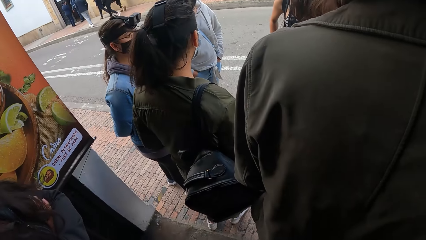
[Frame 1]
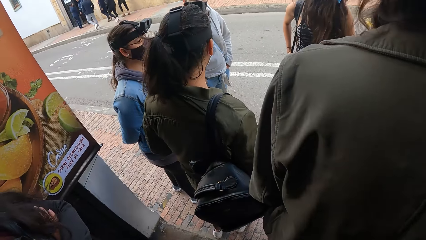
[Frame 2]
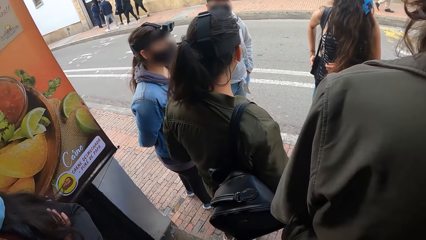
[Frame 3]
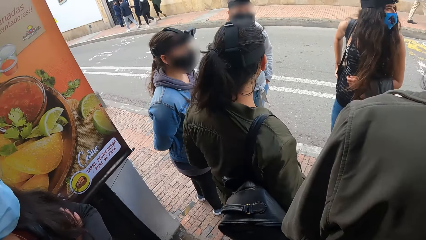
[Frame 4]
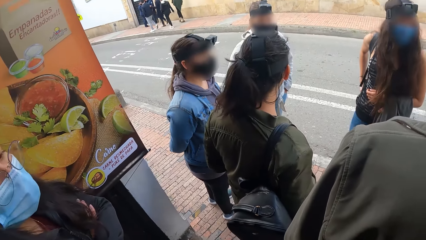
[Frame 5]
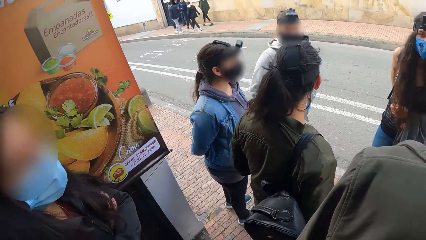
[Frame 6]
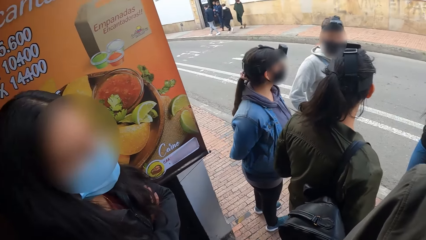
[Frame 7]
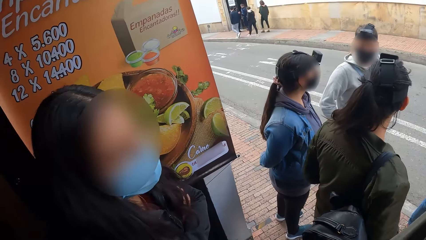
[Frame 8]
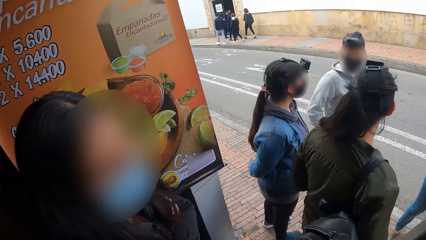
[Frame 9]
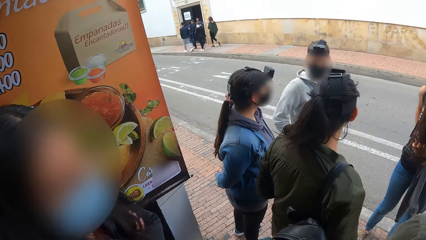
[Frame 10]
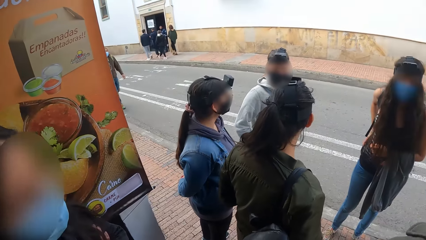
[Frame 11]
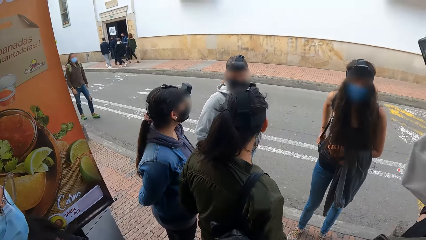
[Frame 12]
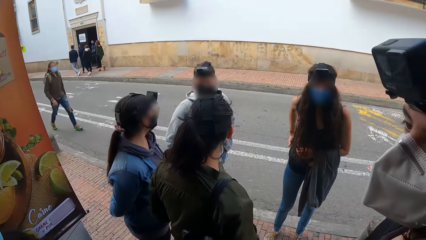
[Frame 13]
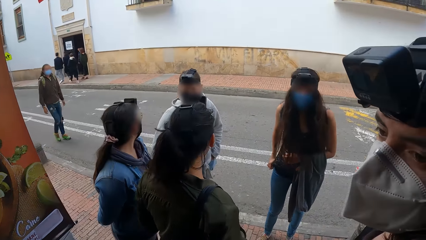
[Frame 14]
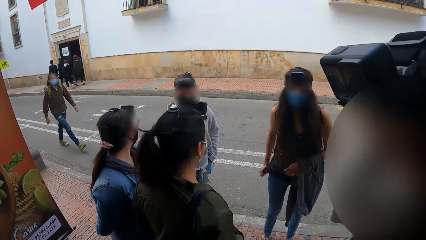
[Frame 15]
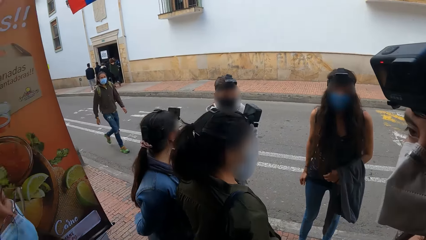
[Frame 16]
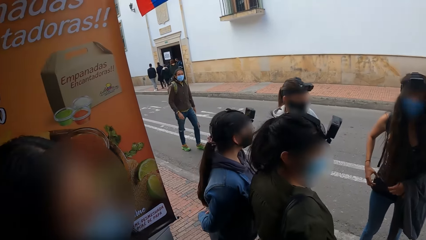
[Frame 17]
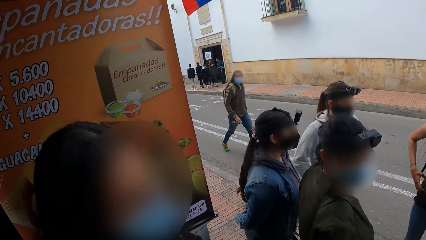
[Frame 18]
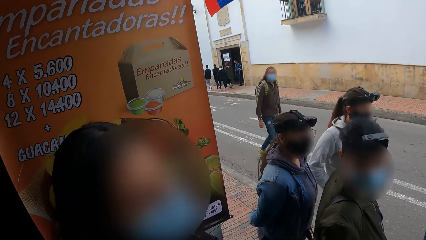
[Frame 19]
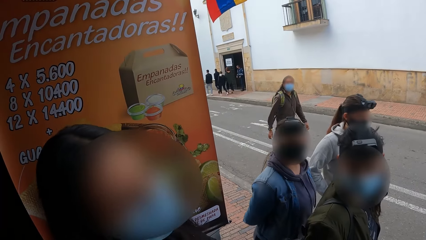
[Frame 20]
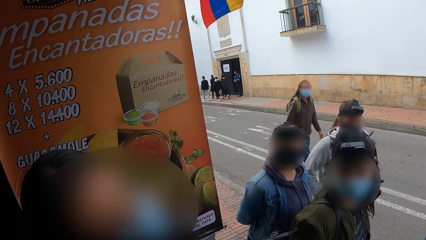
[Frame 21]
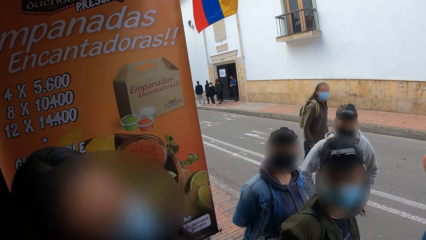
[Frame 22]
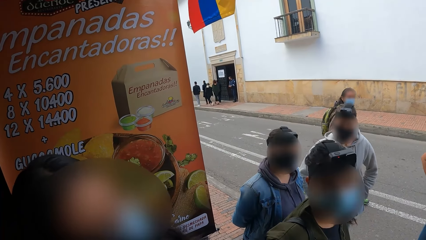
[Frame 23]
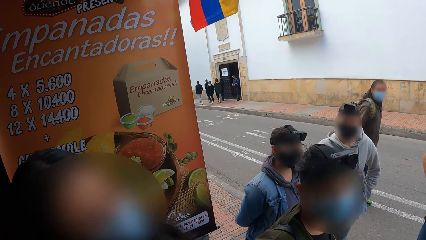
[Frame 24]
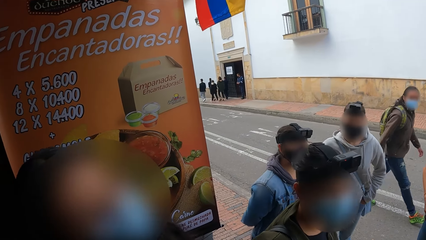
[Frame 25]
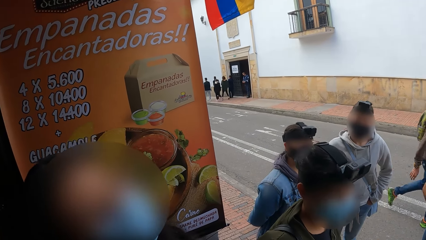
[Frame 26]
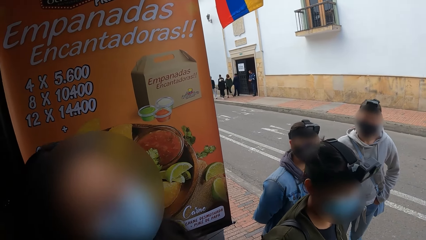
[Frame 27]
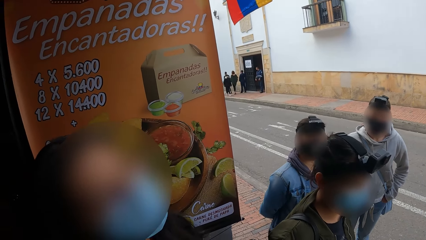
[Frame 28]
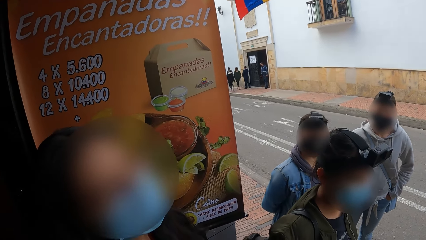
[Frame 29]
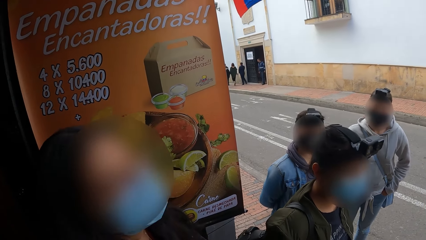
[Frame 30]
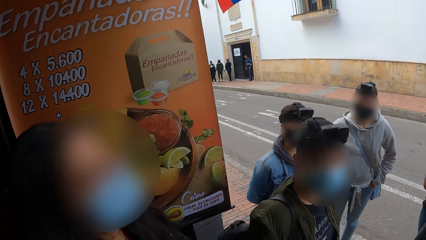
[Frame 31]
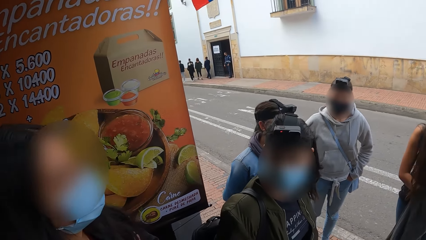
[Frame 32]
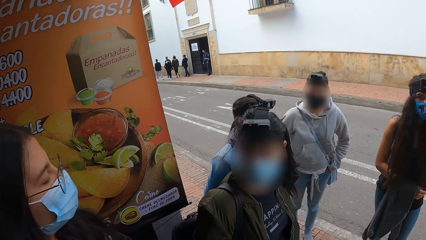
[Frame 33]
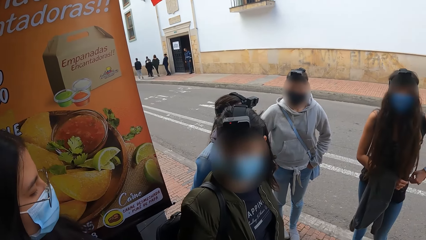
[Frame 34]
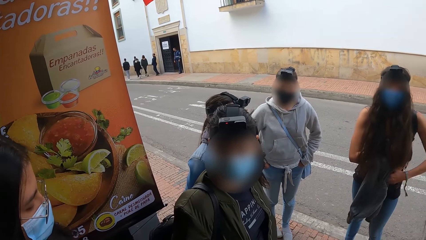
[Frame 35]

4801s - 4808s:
The camera wearer puts the phone in her right hand into her pocket. She looks around.

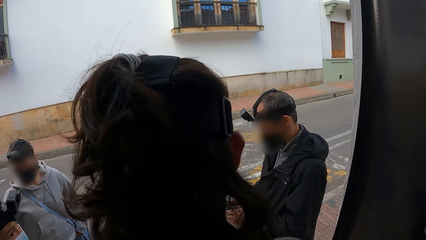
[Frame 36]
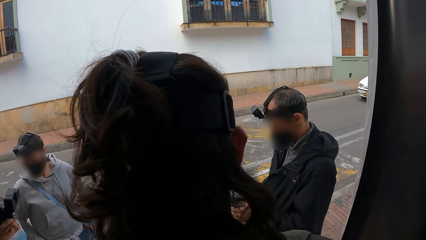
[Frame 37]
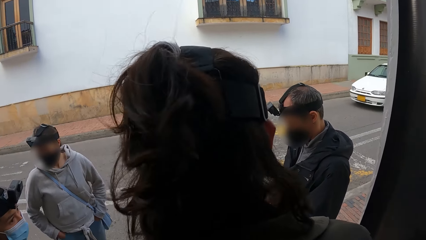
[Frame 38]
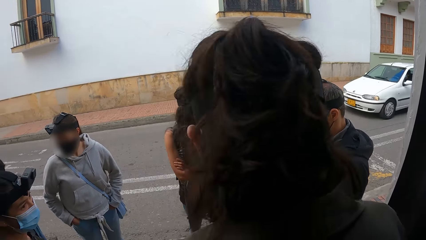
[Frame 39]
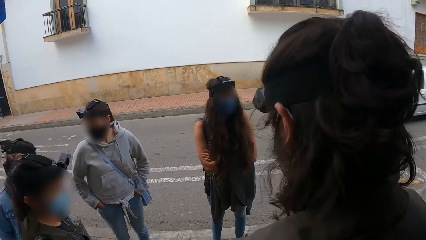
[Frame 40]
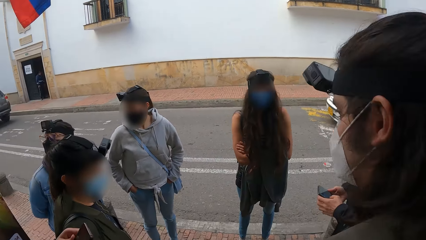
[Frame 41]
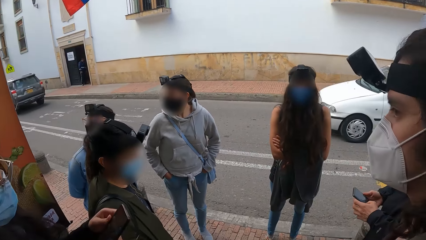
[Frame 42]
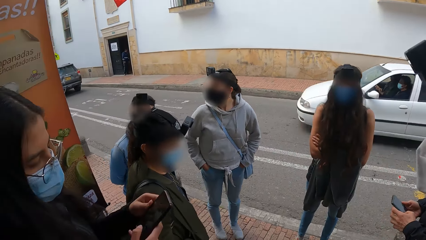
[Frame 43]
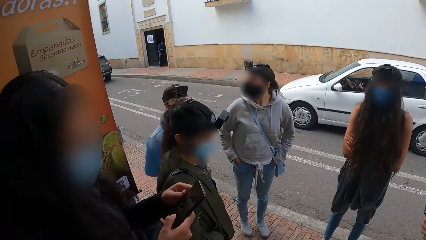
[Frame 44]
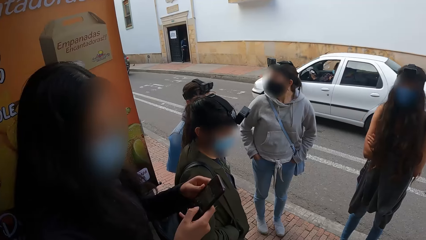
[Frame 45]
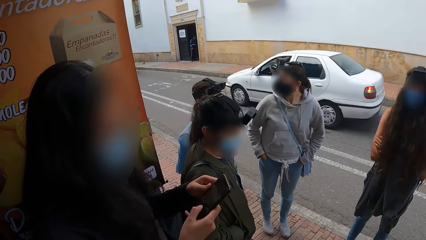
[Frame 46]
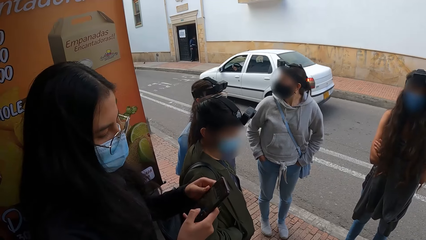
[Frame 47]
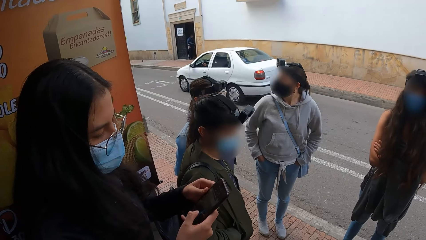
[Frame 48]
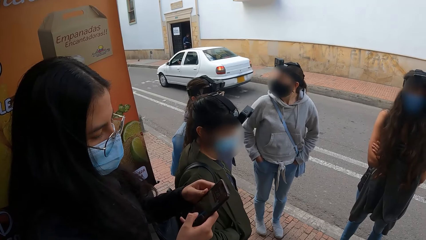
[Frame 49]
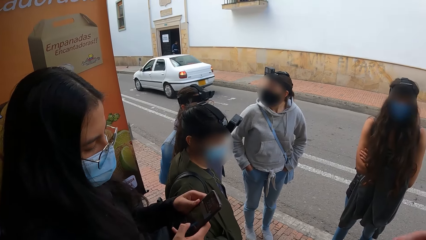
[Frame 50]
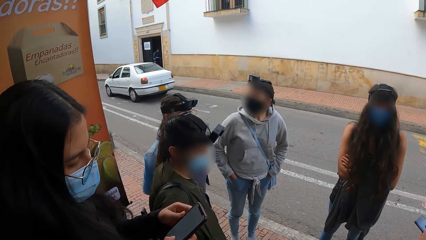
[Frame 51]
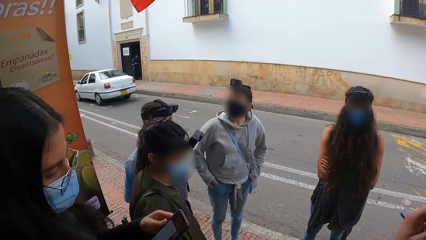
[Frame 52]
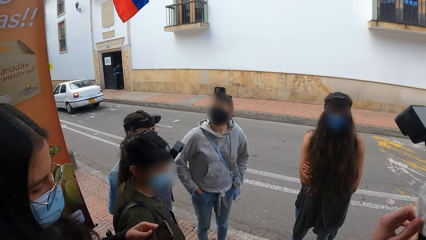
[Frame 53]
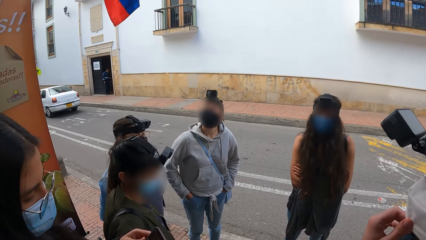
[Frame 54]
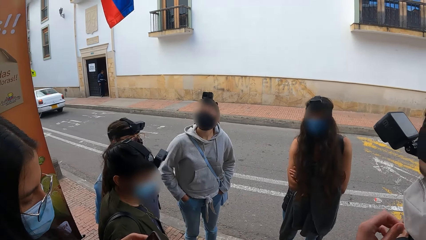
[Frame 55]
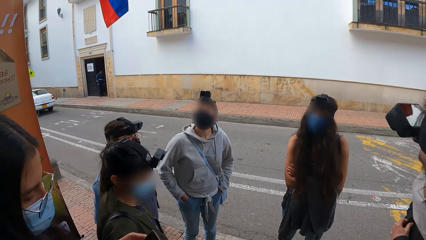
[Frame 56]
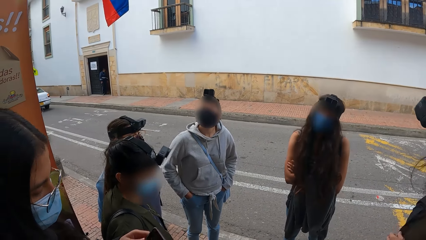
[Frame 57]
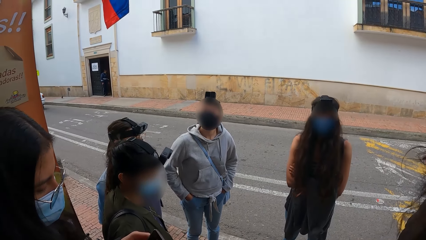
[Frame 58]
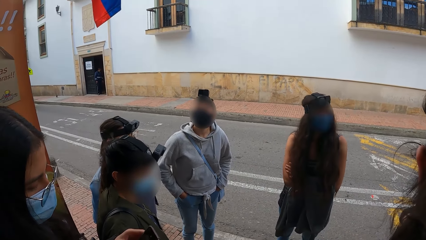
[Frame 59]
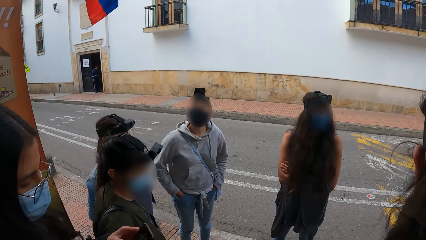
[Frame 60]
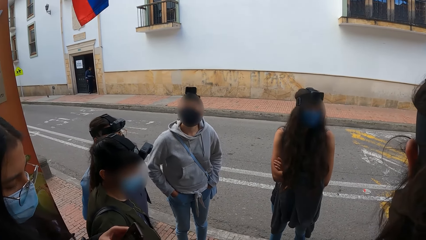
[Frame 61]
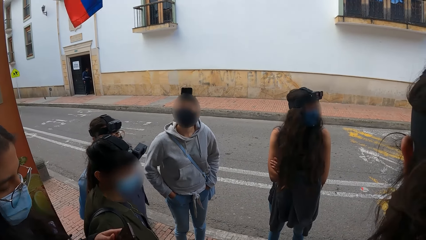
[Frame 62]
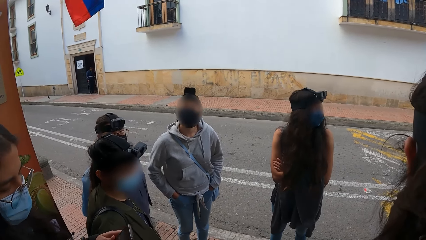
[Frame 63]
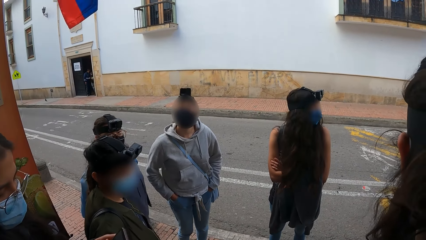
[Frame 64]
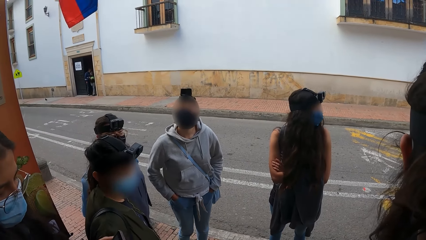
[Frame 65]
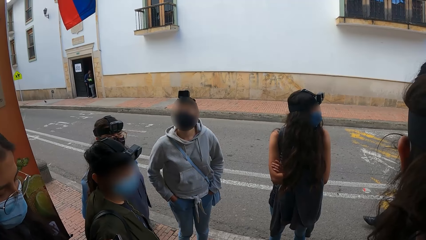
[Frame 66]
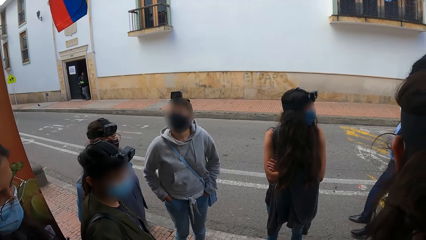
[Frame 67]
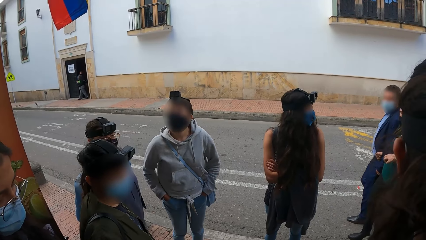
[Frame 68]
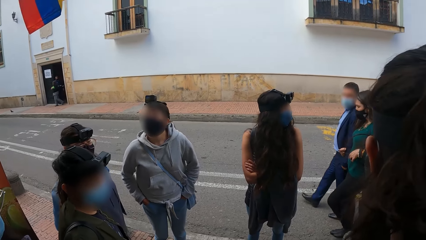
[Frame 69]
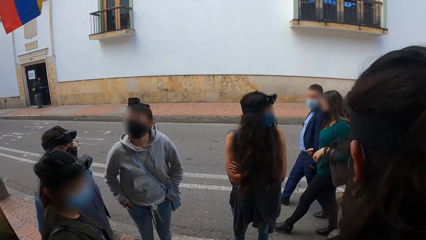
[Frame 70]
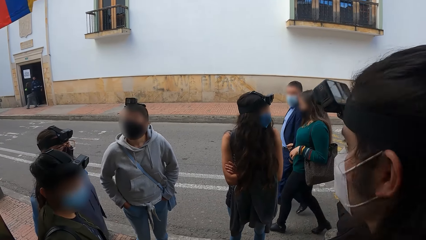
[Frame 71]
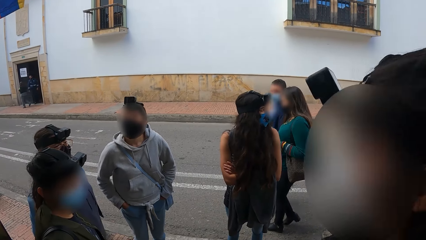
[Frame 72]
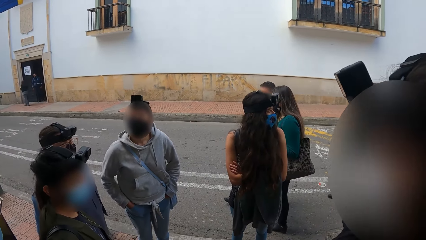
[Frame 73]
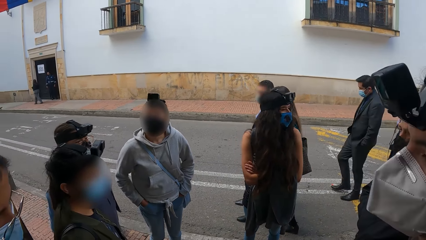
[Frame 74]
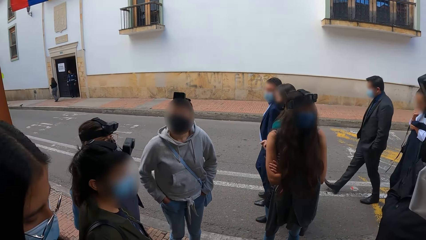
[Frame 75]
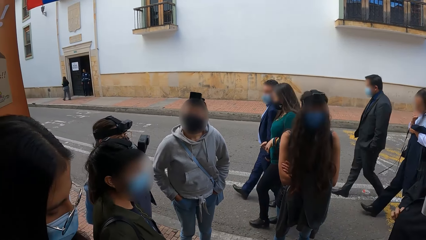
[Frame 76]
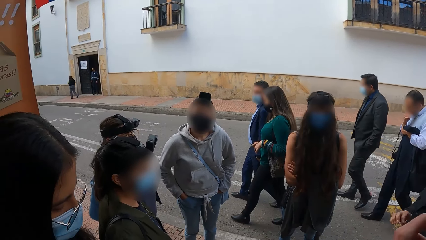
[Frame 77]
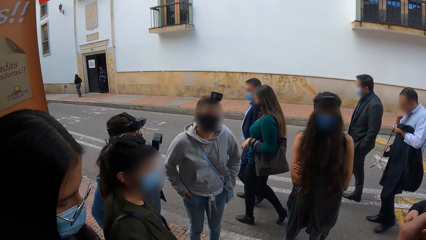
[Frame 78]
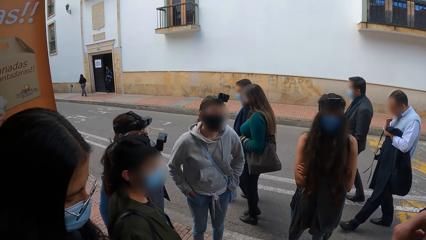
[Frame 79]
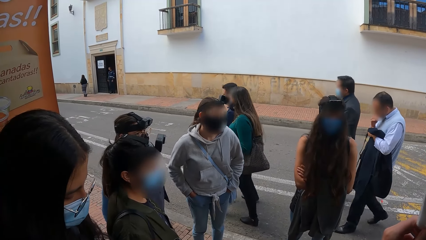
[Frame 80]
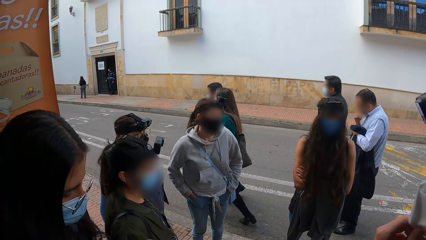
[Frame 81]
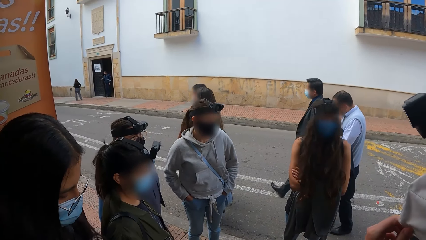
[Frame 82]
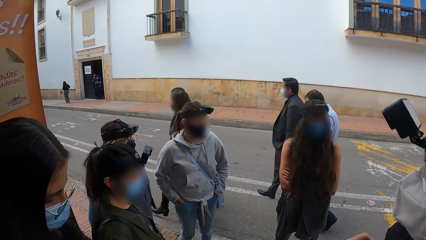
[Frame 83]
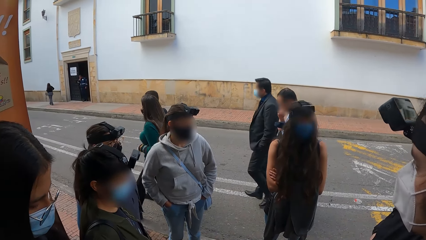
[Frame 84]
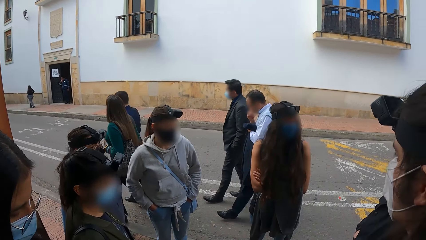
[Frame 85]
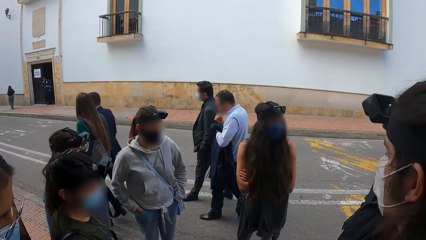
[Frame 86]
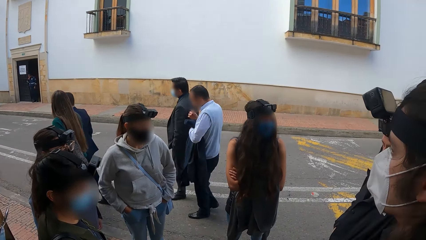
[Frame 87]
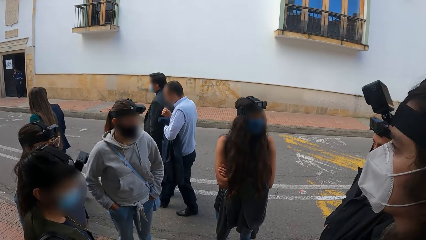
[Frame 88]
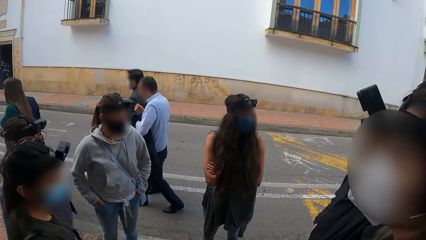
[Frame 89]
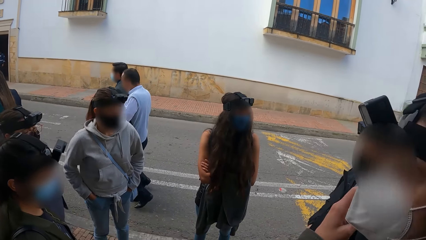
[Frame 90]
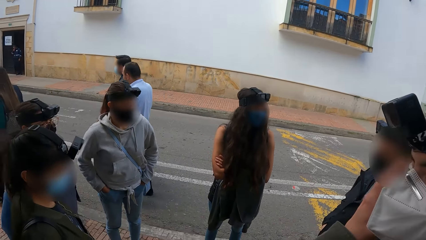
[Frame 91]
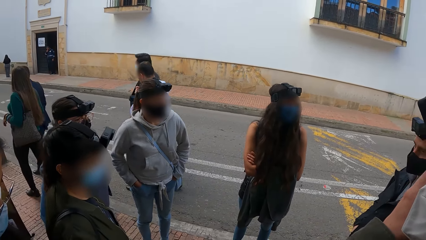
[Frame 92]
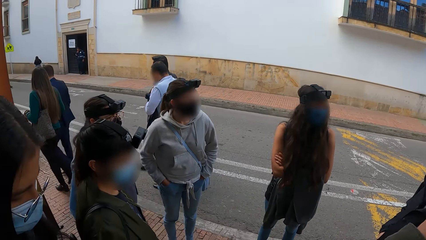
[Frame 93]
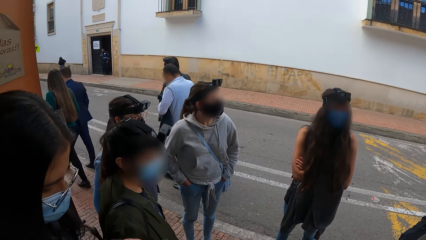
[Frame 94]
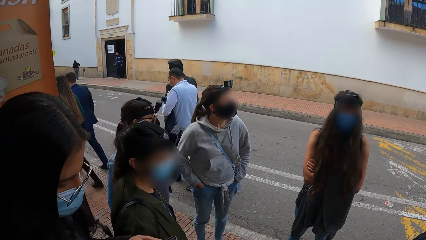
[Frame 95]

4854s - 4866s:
A man operates a phone in his hands. A woman operates a phone in her hands.
